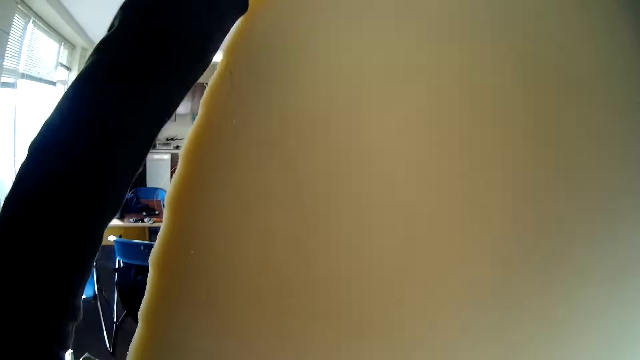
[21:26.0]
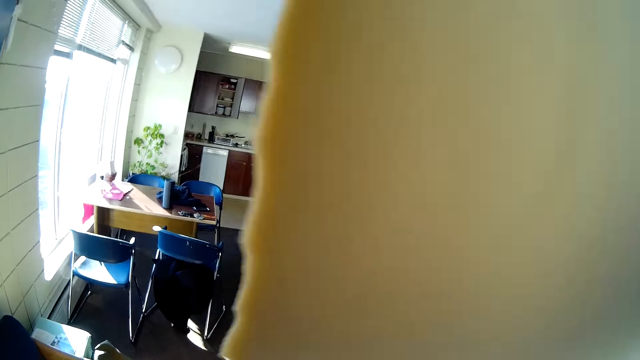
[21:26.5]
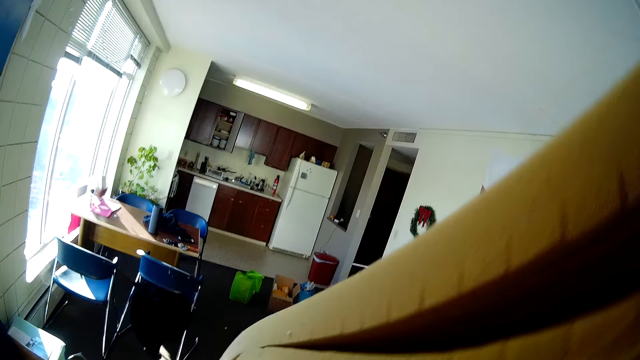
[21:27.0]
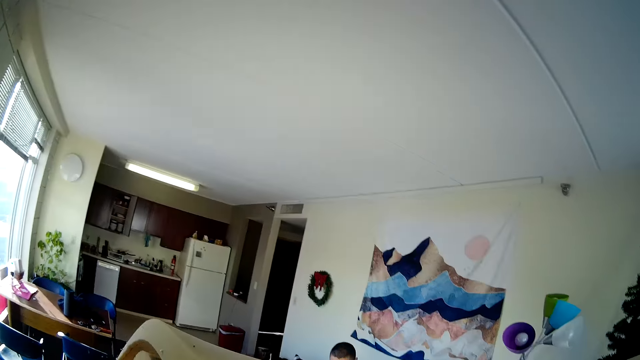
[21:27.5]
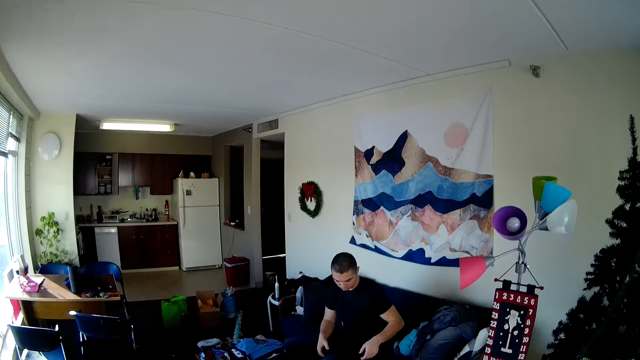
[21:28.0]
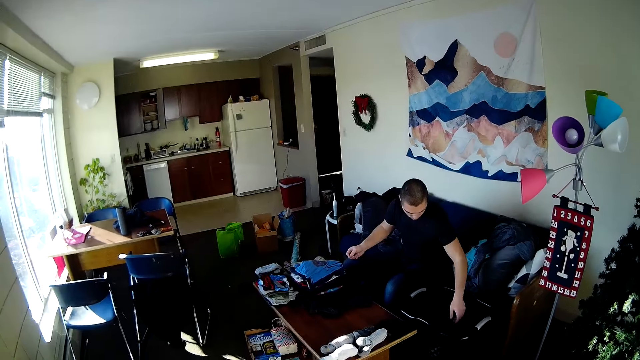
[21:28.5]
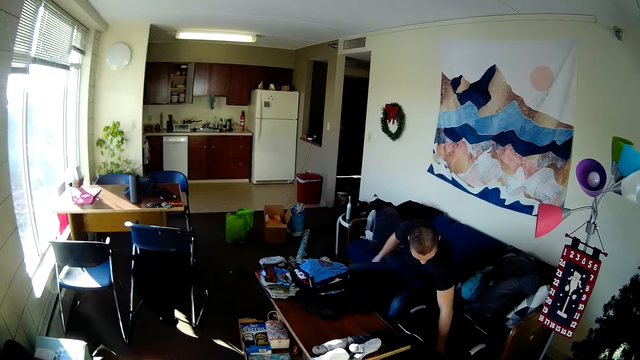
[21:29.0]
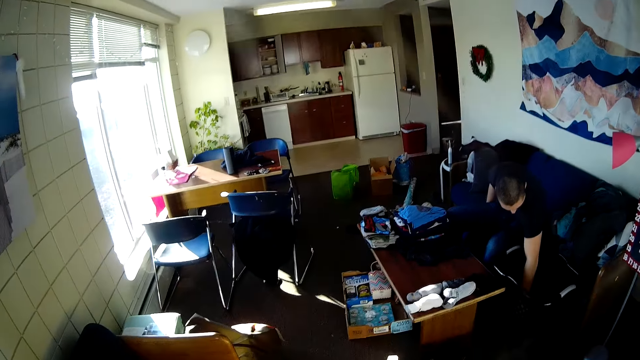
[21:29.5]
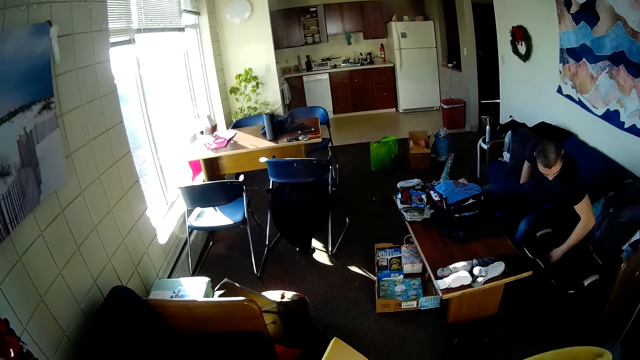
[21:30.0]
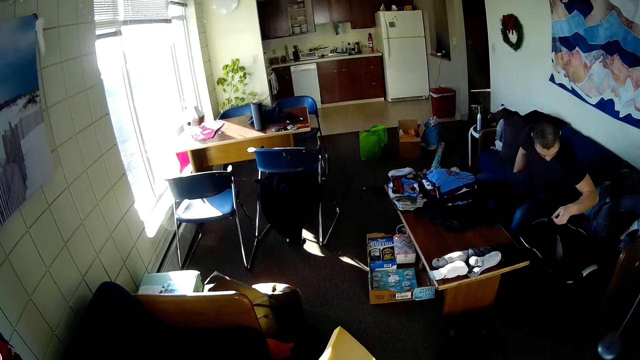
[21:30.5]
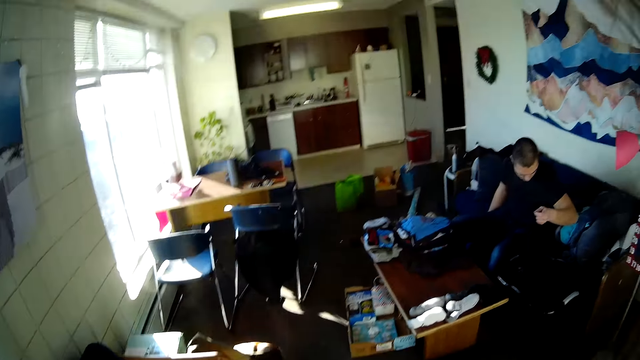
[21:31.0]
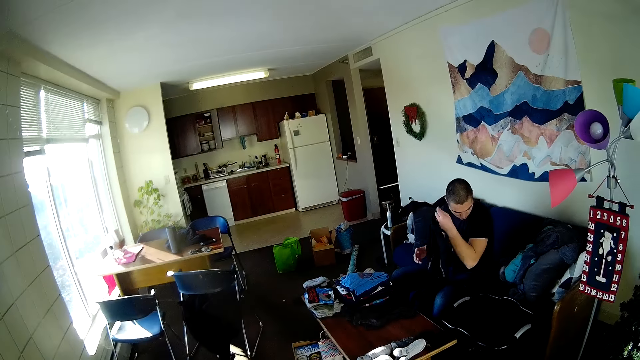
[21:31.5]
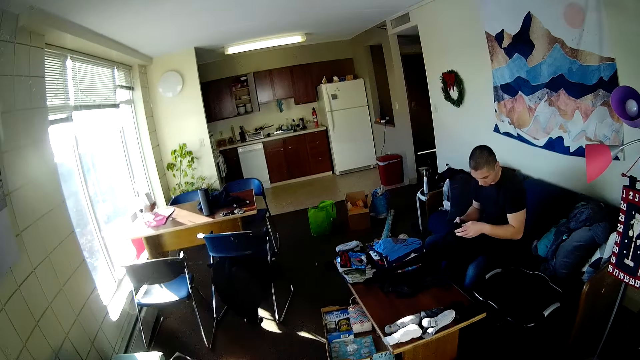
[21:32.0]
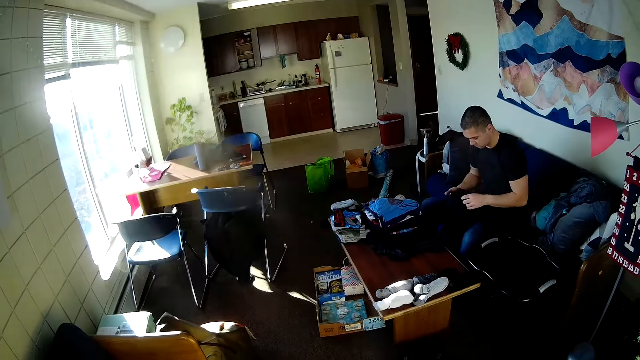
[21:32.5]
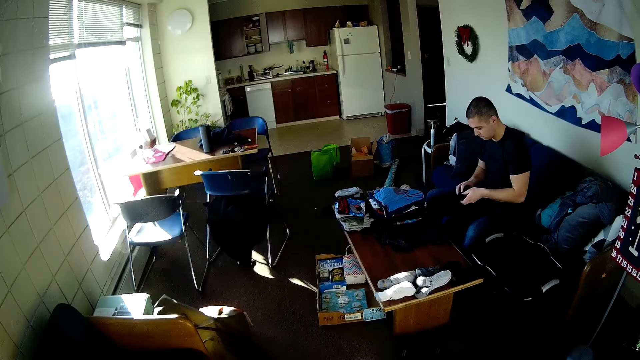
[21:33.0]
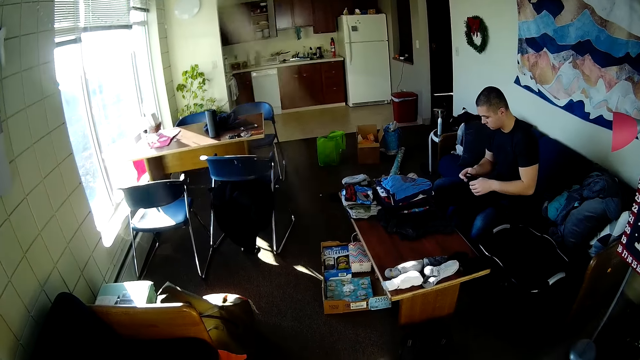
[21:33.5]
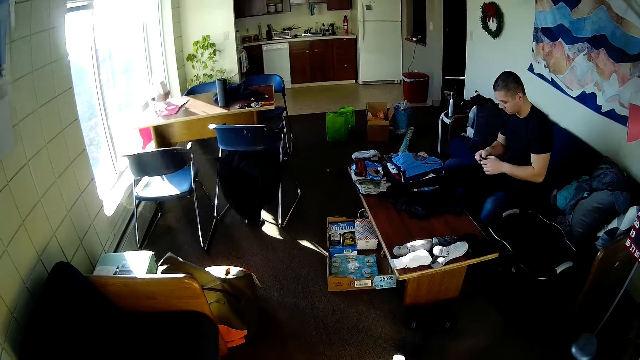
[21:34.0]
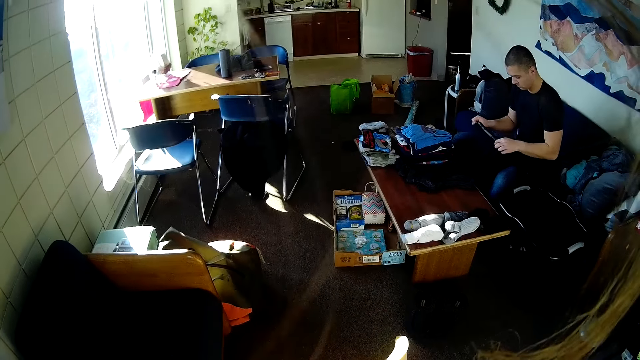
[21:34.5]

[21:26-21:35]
The camera wearer looks around.

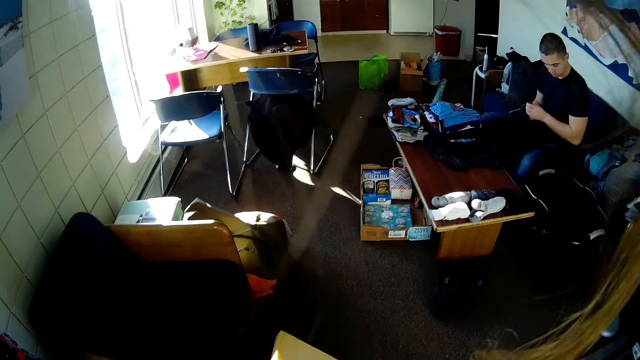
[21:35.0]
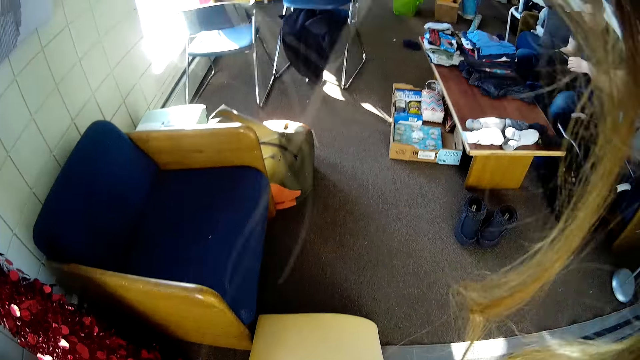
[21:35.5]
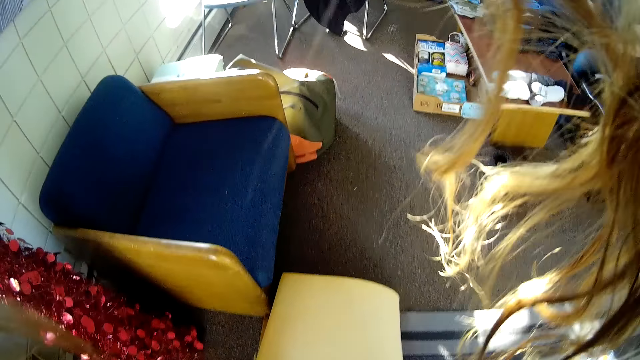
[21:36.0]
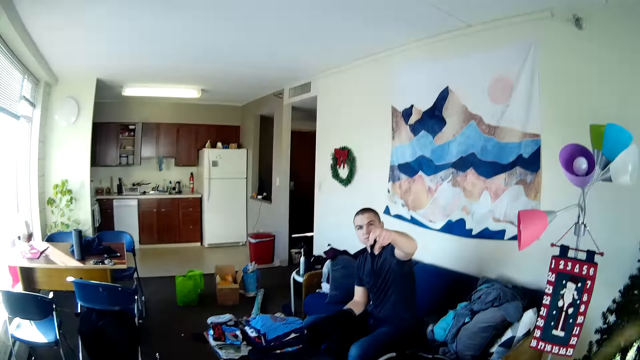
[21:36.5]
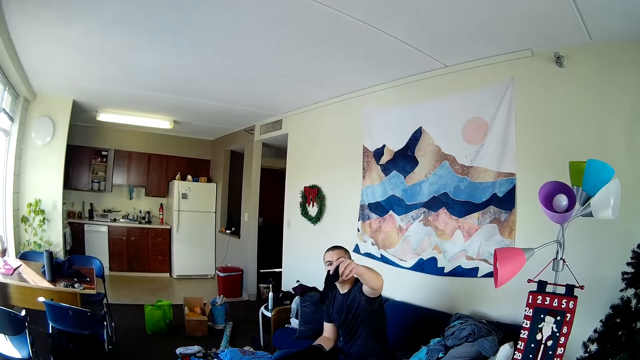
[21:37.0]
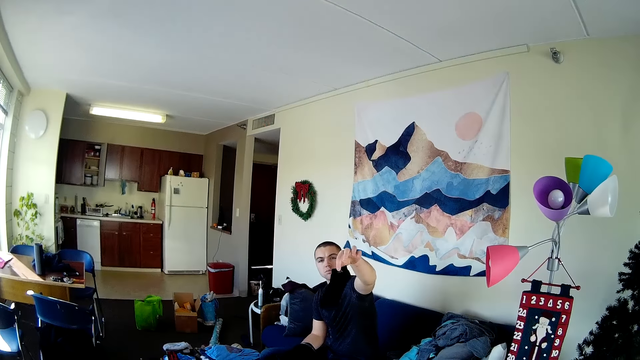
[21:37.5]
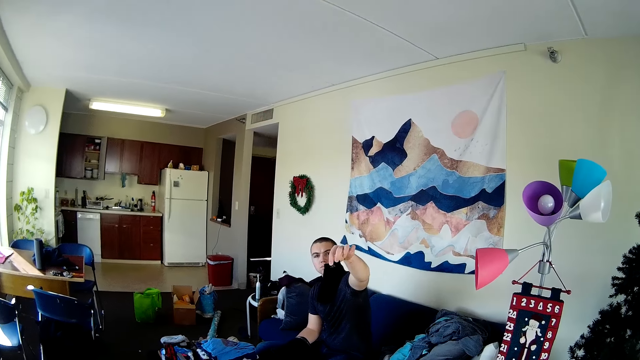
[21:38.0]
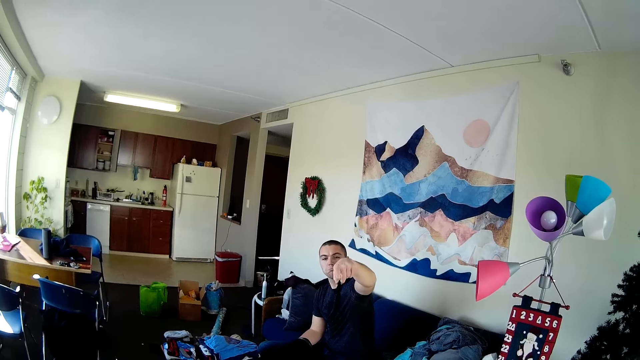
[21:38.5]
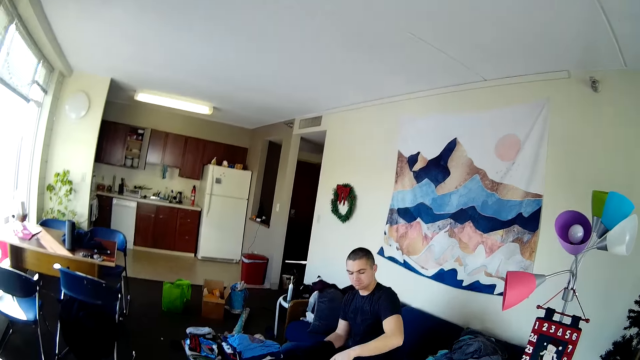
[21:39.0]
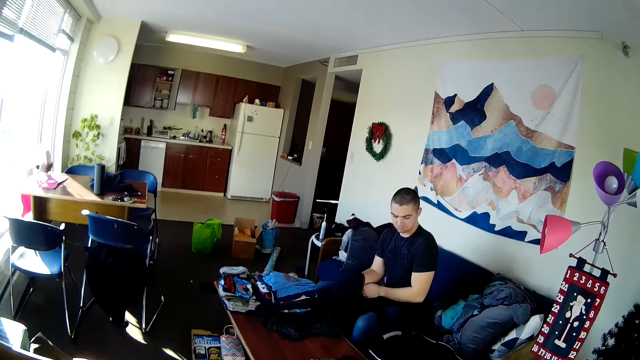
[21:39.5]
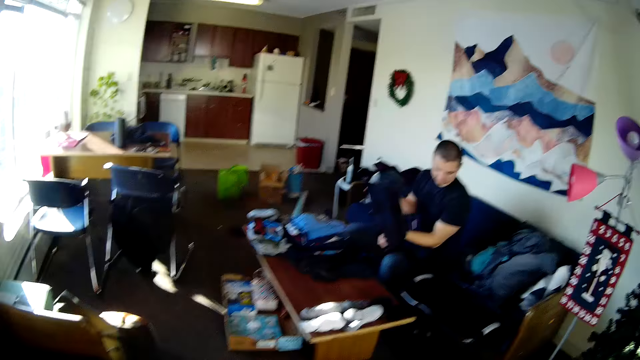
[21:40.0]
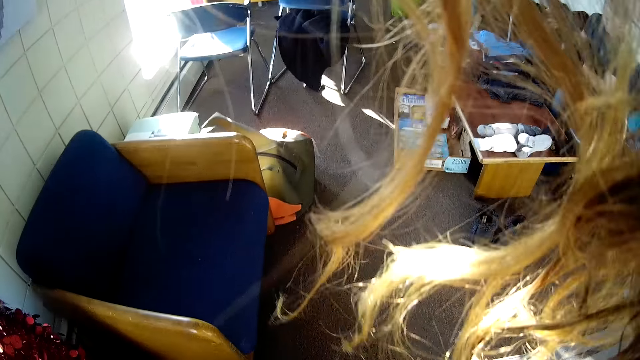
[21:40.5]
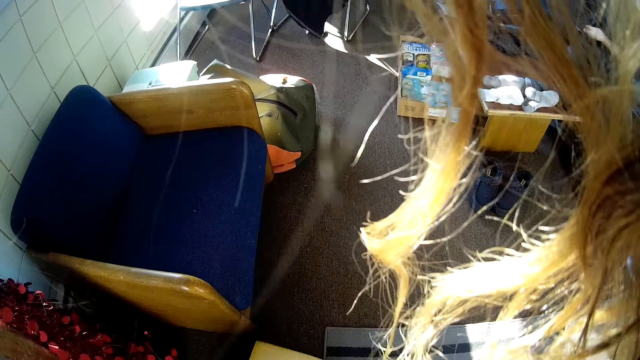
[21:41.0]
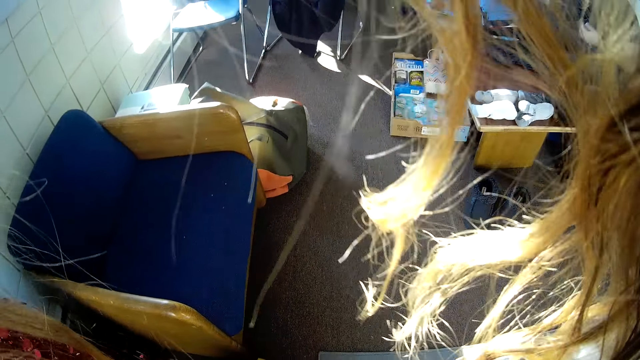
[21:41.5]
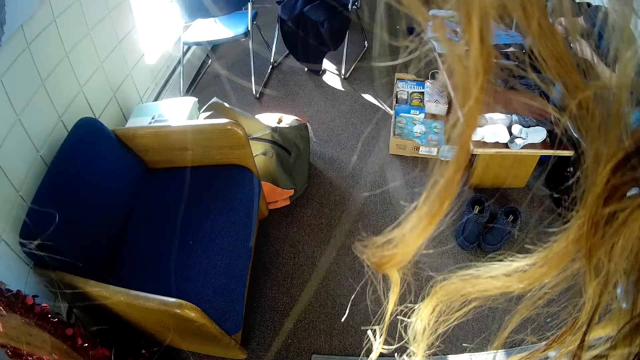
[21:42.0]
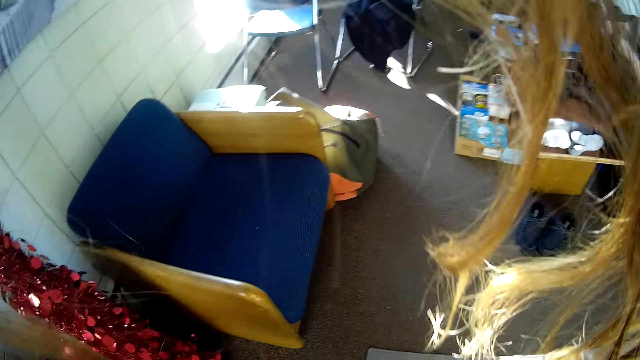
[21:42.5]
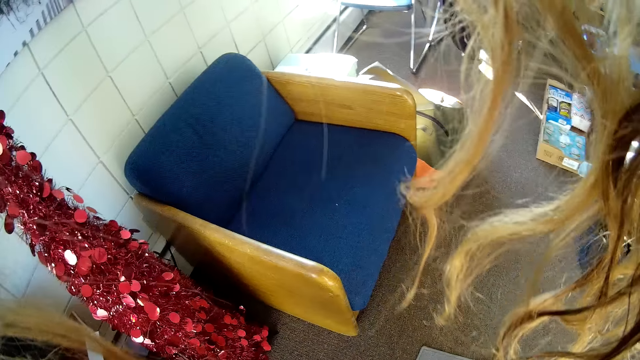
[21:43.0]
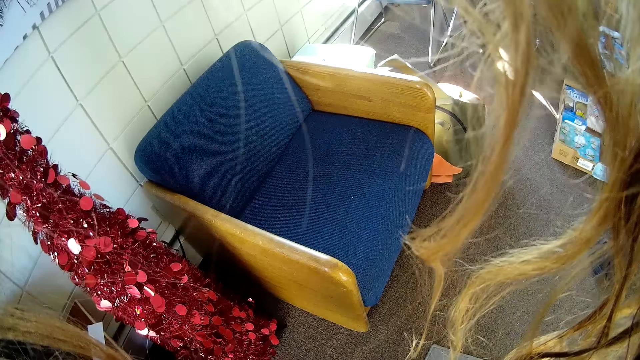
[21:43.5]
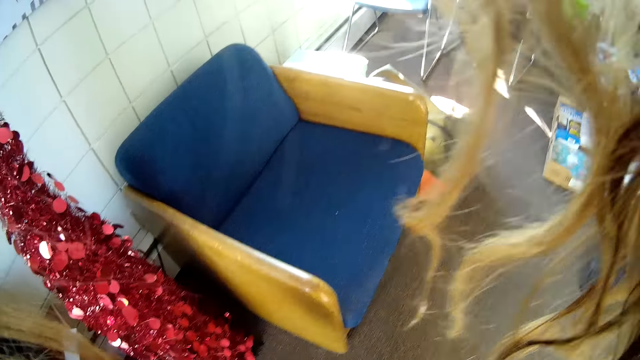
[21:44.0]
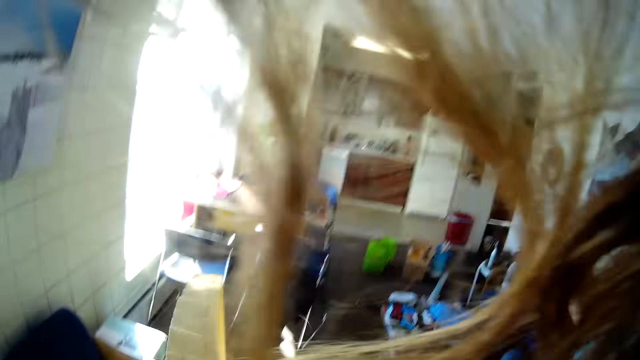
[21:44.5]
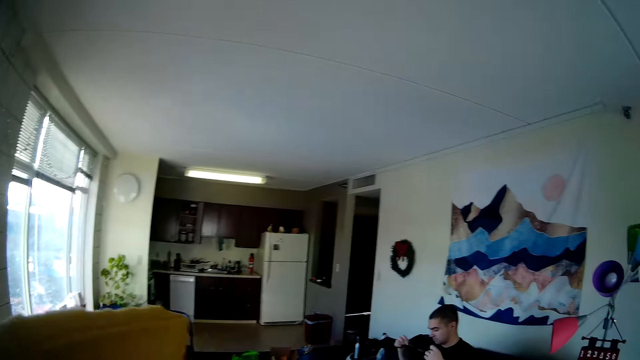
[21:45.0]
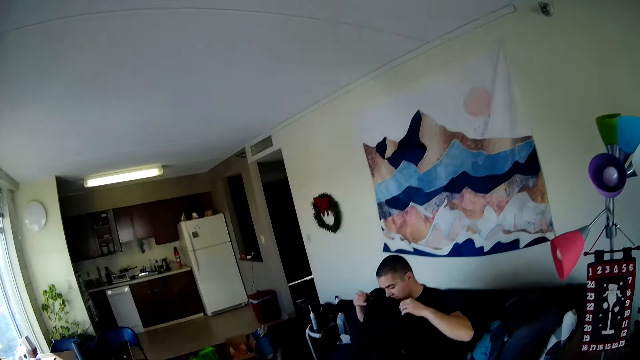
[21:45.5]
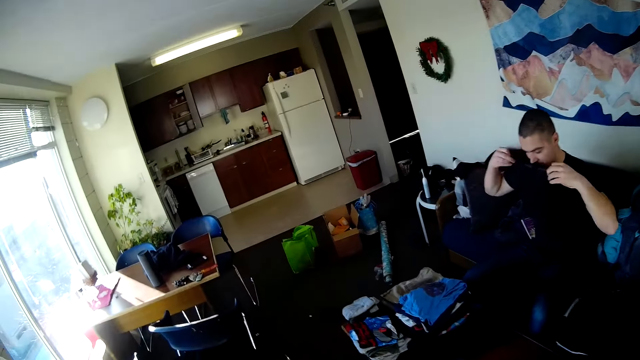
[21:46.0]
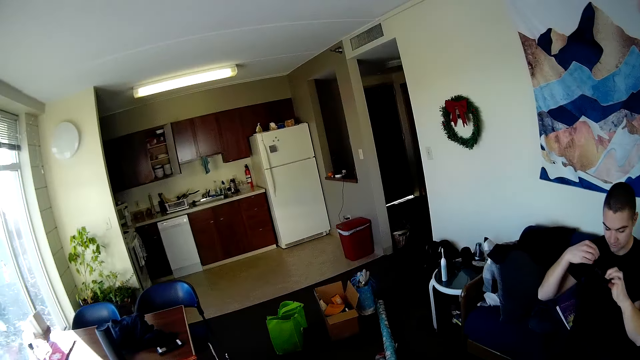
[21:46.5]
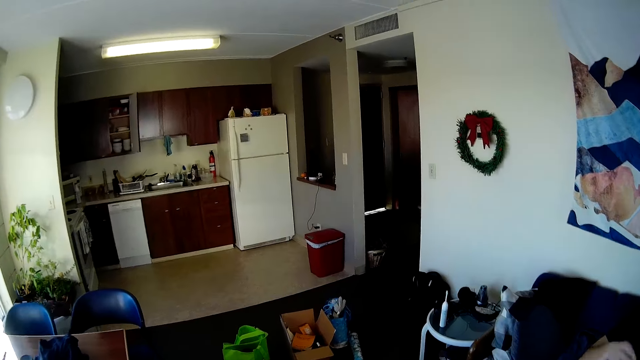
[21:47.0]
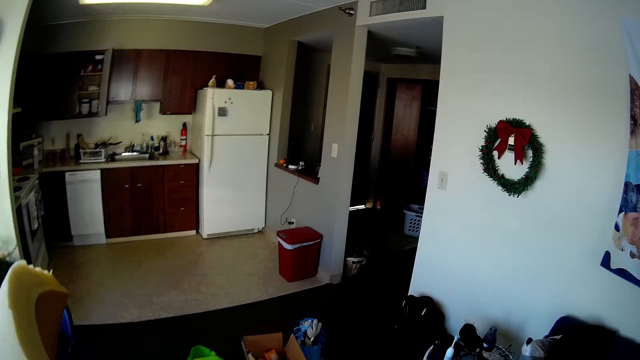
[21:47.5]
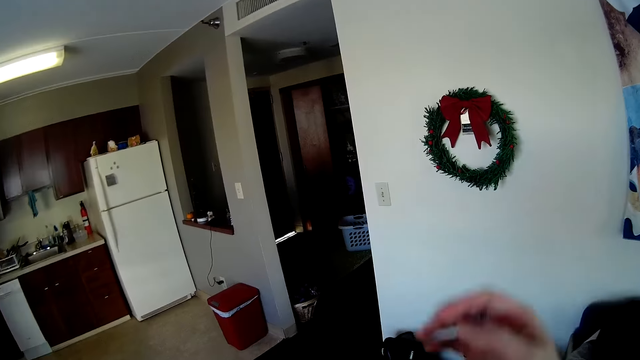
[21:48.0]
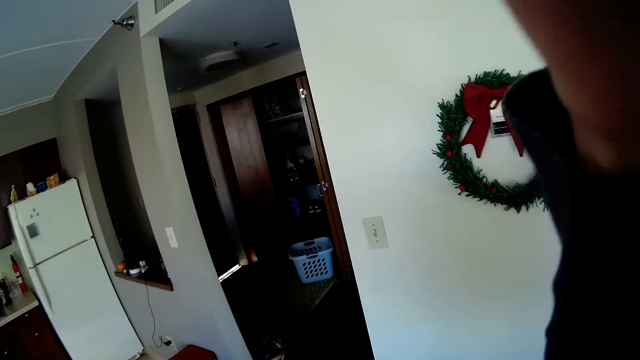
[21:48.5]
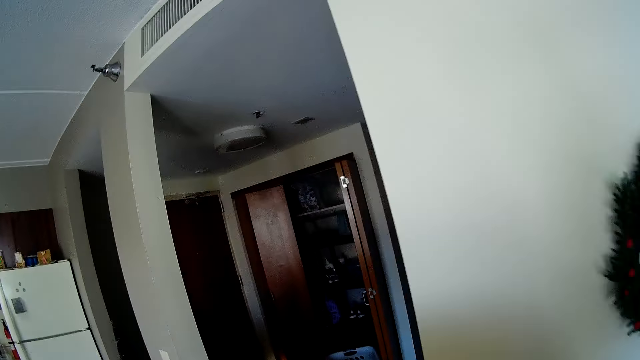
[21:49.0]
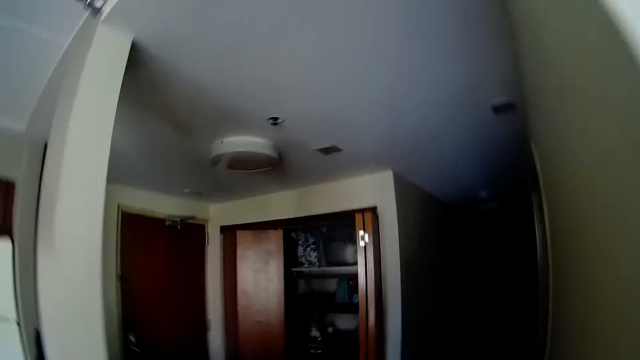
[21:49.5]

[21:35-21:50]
A man lifts a sock and shows it to the camera wearer. The camera wearer looks around and walks around.
